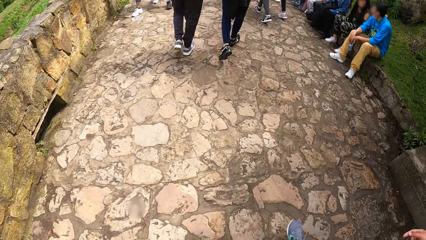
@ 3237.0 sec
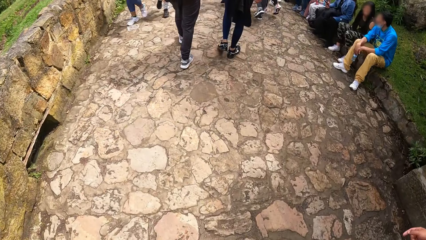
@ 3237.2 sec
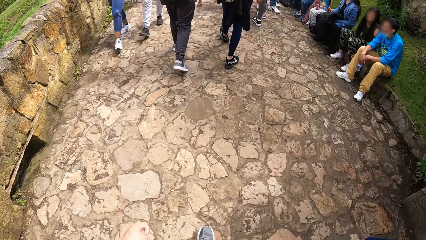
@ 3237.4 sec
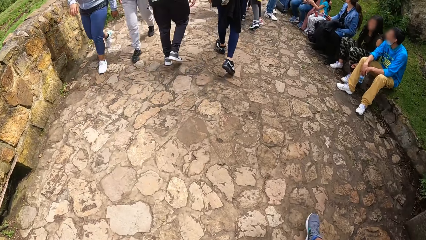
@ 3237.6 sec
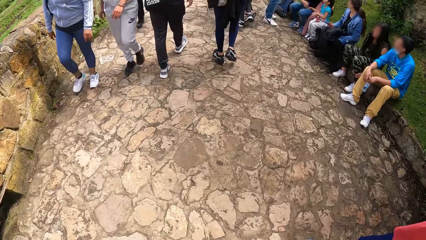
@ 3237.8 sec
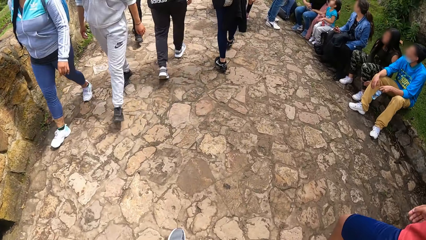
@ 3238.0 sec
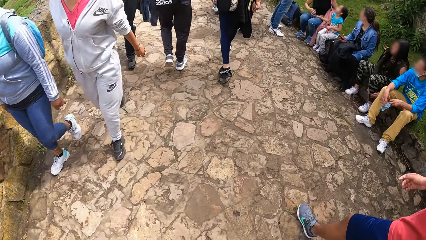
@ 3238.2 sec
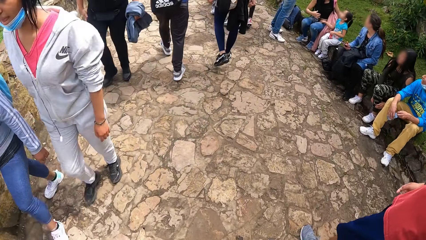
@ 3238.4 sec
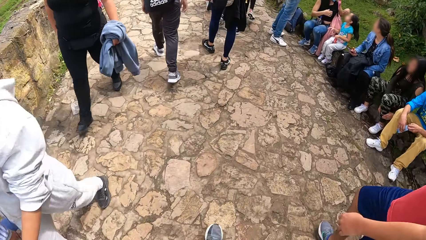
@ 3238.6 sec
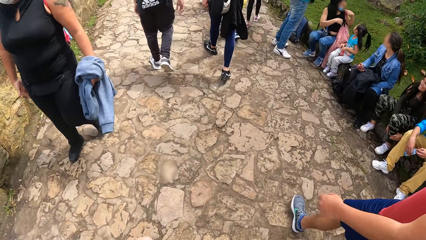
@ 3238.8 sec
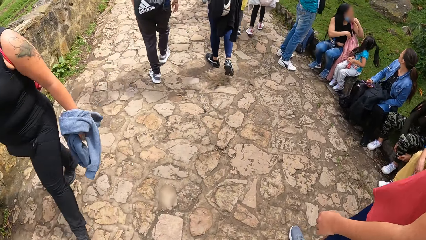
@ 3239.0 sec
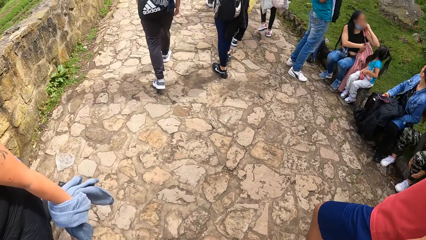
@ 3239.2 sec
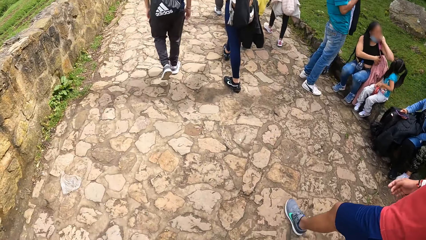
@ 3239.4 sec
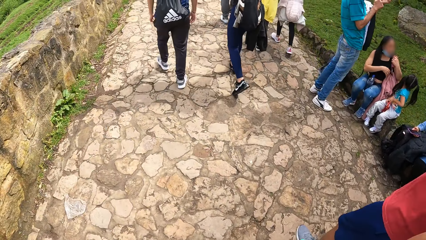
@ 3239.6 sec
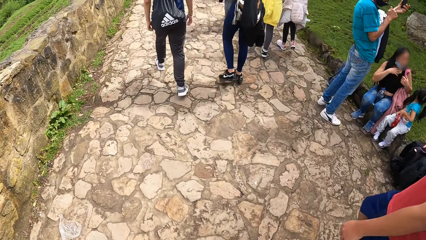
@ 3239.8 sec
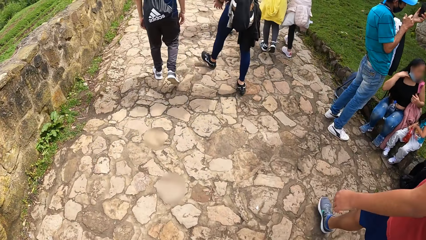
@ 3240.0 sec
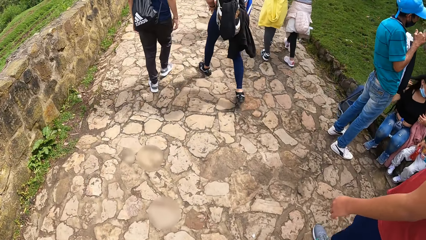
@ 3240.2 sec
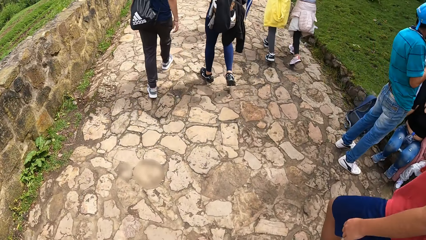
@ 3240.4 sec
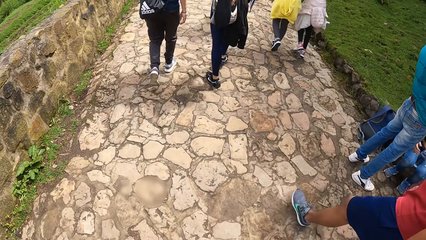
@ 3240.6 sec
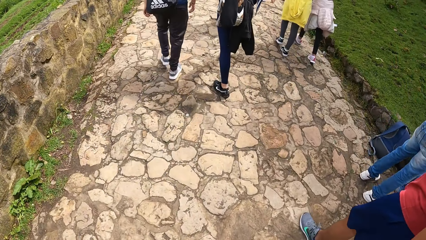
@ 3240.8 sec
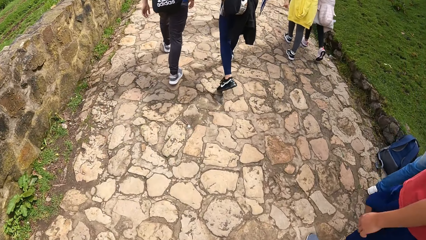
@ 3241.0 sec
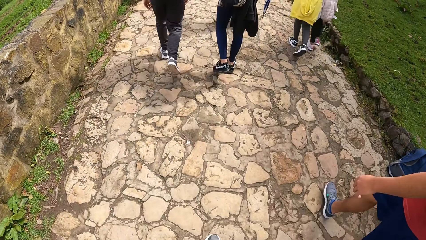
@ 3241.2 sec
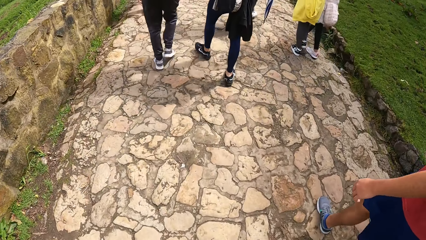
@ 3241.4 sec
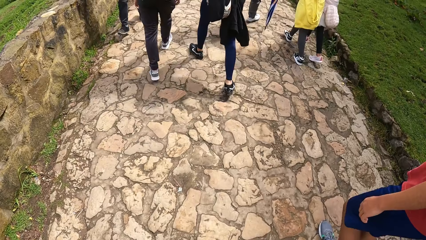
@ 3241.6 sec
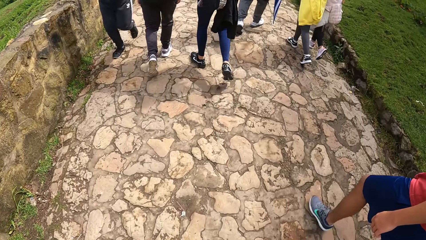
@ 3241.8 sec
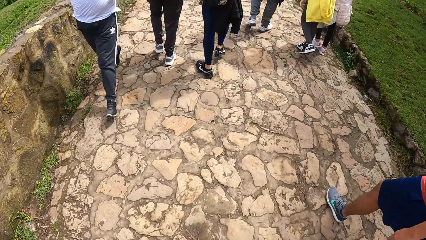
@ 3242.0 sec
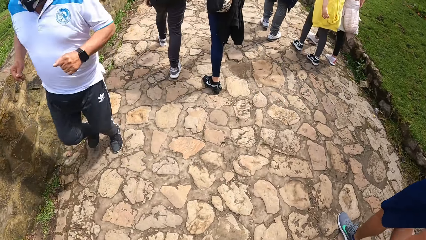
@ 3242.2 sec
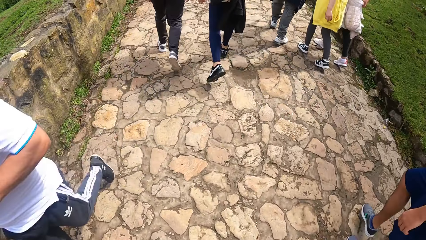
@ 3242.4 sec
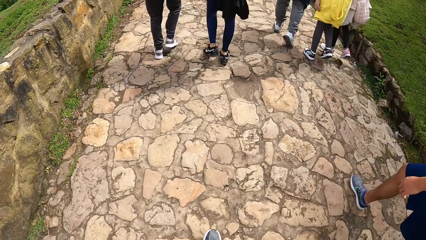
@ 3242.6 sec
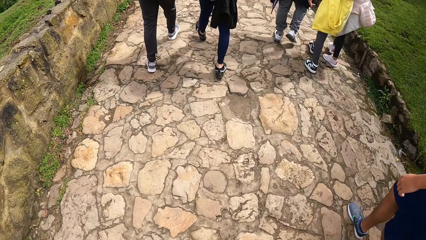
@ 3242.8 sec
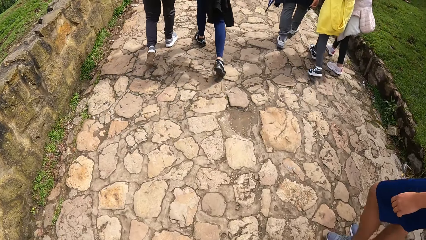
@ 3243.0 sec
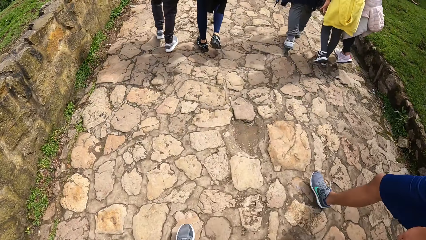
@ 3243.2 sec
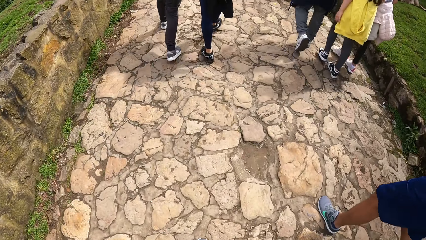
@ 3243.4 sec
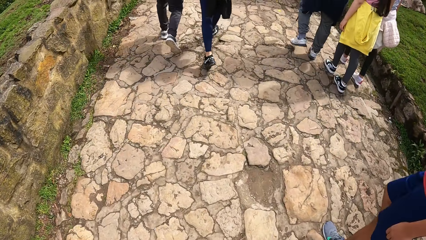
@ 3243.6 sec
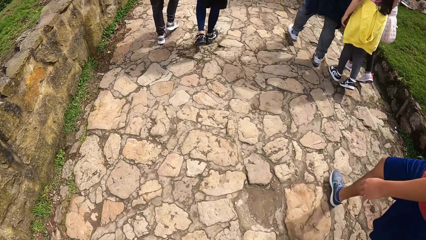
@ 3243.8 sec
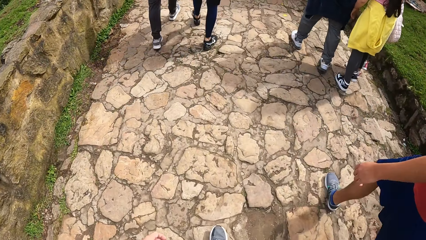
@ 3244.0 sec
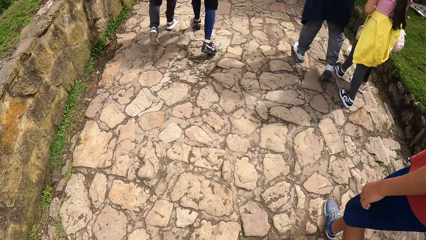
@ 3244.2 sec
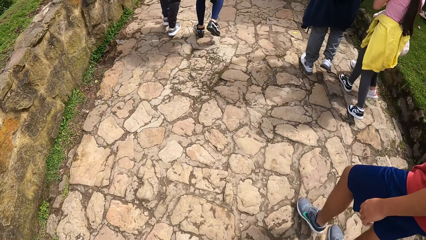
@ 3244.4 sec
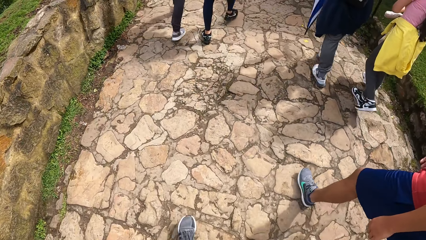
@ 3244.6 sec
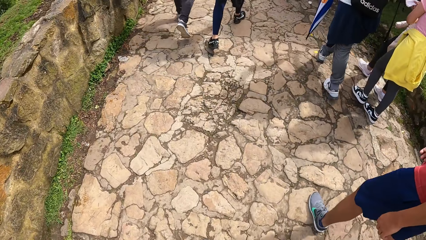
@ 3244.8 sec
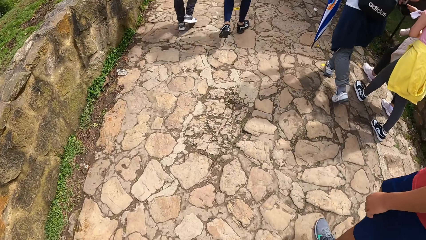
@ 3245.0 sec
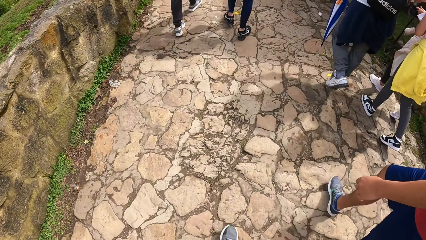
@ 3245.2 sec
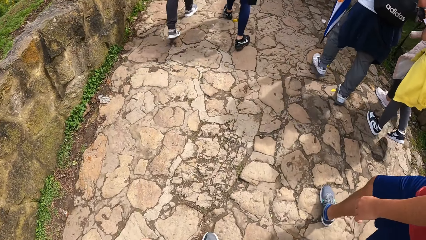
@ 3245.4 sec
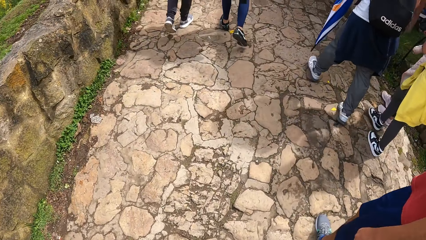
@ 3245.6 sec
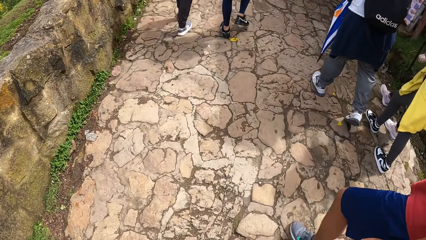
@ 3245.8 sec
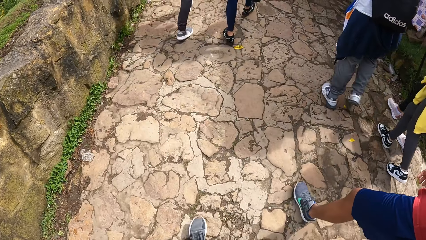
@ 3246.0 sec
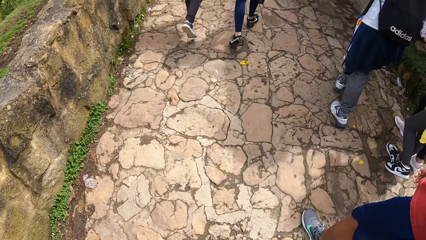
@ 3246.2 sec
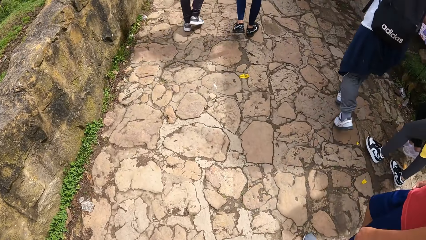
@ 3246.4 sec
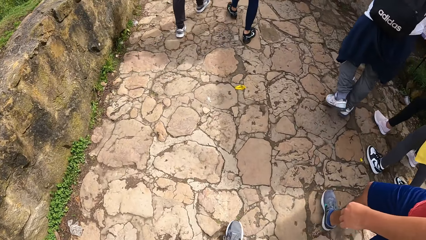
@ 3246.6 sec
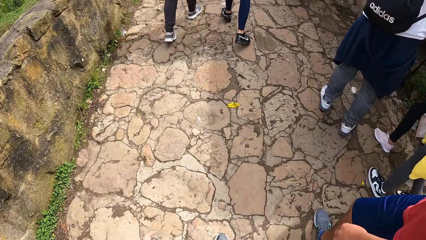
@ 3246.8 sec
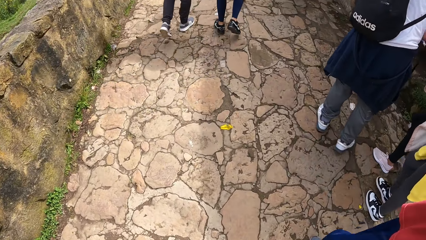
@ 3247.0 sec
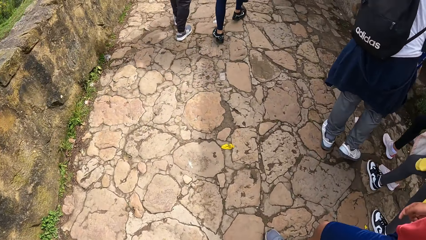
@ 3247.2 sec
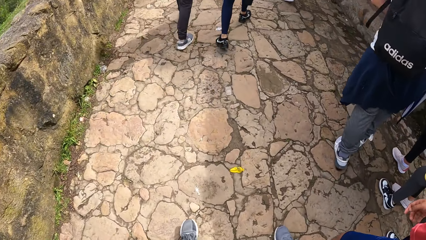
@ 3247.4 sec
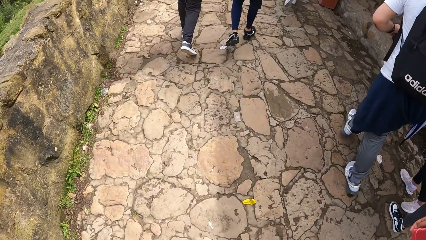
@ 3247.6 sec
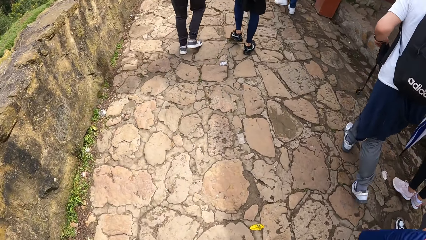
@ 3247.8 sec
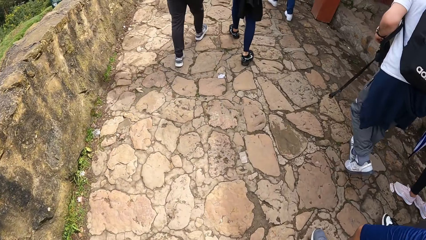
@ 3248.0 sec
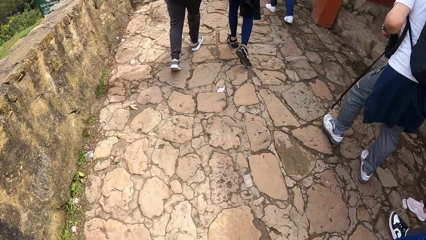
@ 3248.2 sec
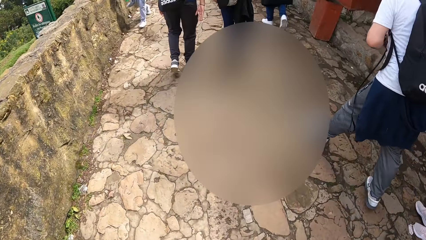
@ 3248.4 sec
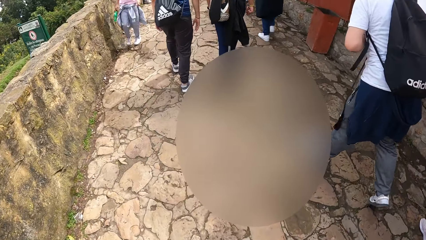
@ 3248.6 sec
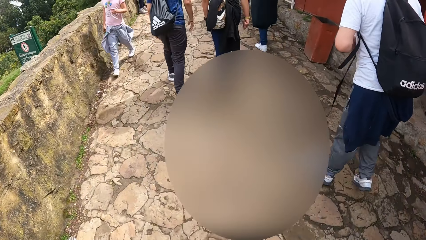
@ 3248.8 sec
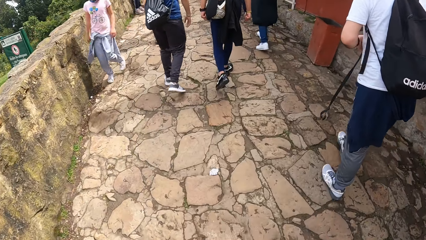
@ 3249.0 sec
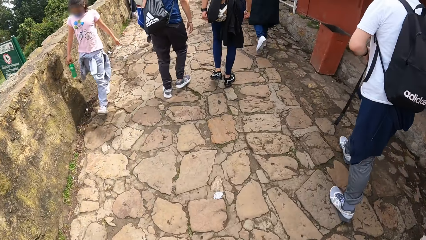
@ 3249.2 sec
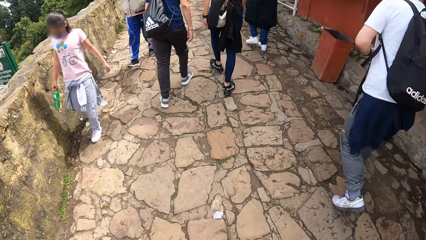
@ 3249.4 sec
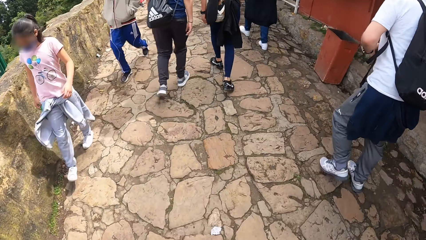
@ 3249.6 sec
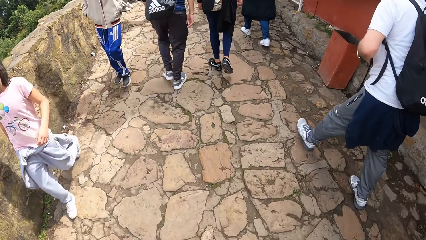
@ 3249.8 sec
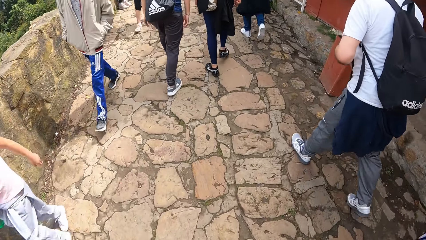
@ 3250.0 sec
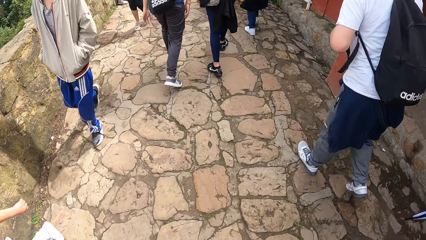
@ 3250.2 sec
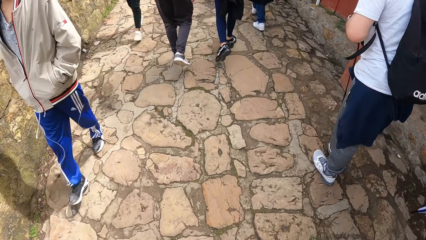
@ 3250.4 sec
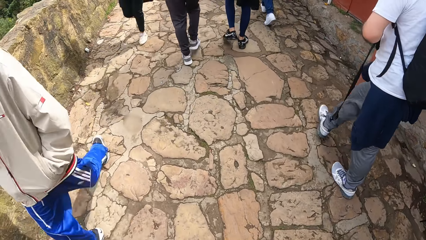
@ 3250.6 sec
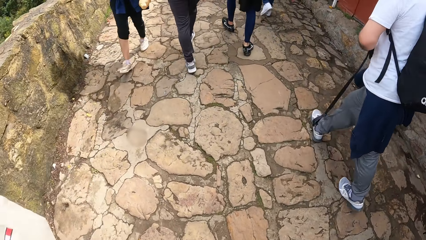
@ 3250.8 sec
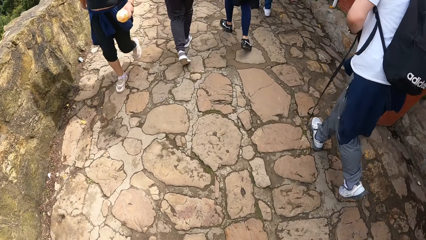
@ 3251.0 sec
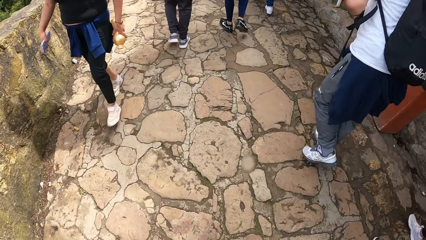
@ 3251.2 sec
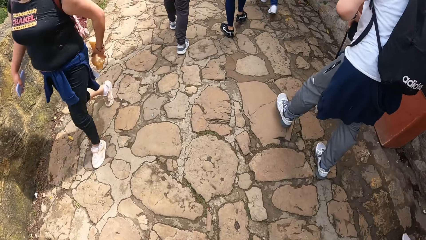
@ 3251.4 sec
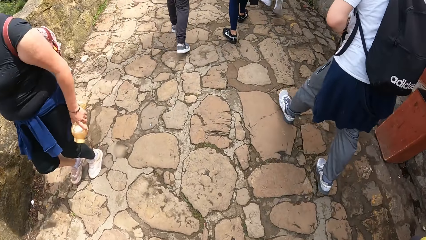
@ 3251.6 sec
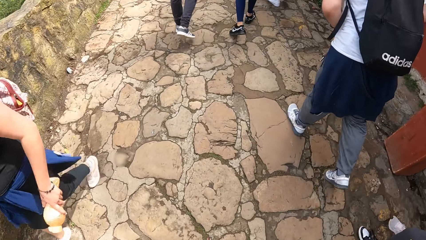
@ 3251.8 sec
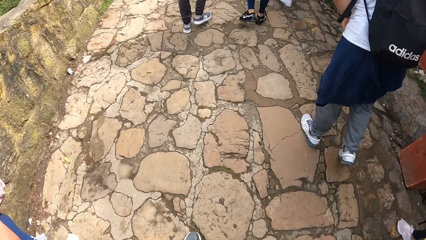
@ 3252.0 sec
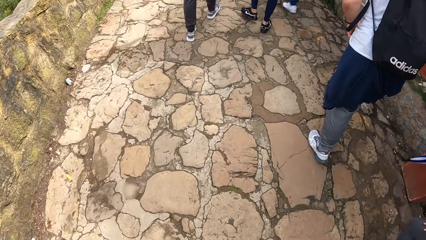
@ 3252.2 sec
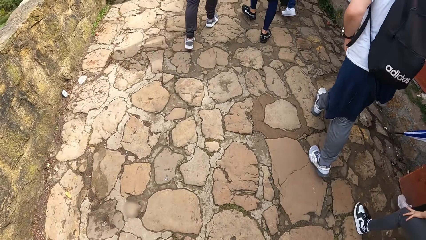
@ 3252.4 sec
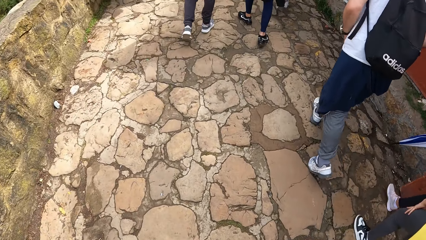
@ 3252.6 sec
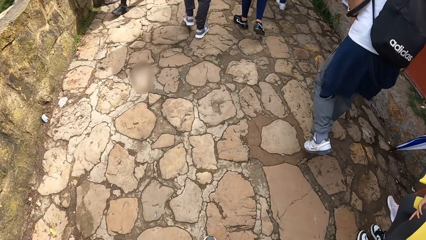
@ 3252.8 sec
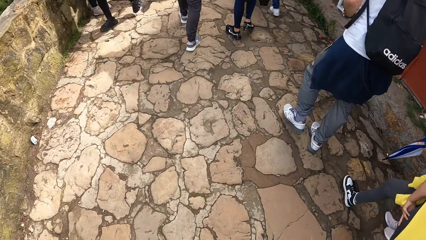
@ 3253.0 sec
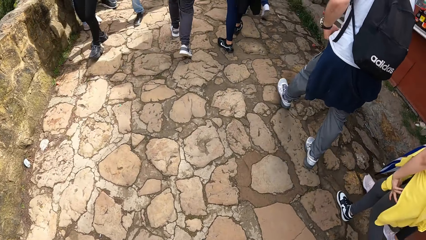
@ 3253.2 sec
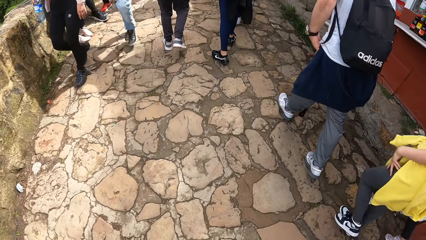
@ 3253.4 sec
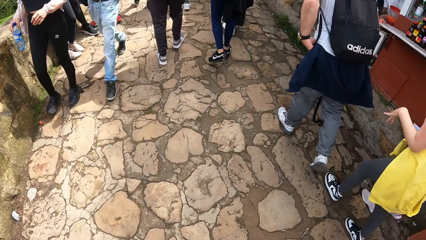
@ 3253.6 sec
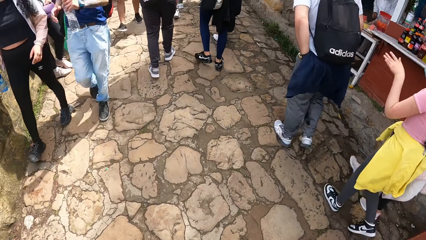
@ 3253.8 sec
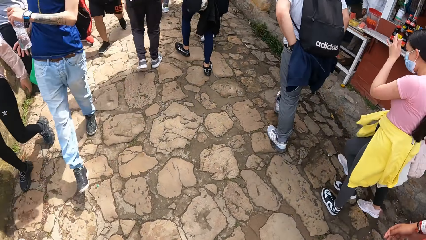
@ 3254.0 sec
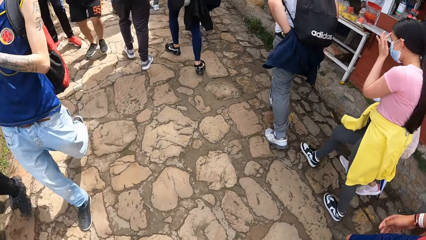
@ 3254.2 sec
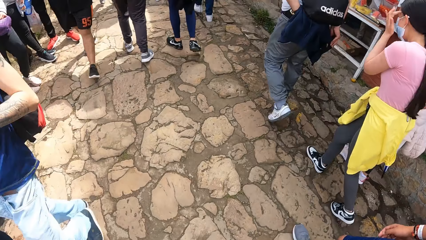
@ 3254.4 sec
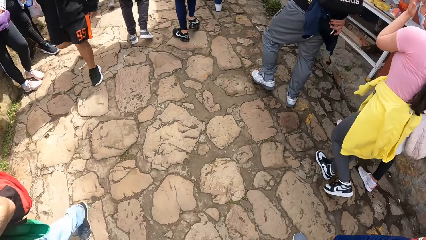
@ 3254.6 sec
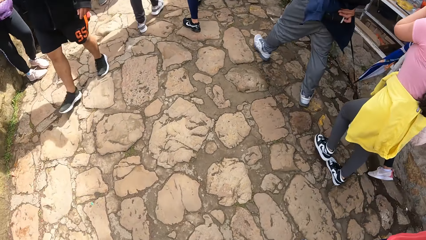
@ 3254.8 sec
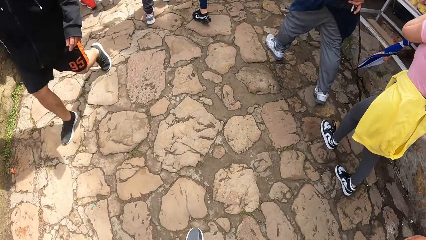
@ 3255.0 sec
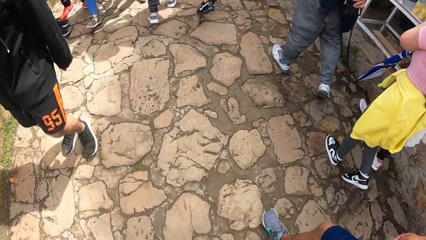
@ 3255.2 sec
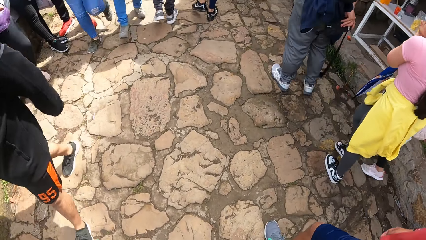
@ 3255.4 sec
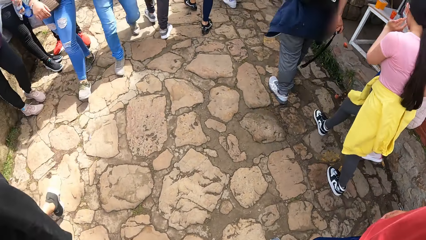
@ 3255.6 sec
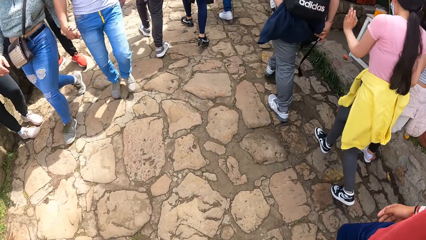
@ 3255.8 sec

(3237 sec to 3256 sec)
A man walks. The camera wearer walks.
